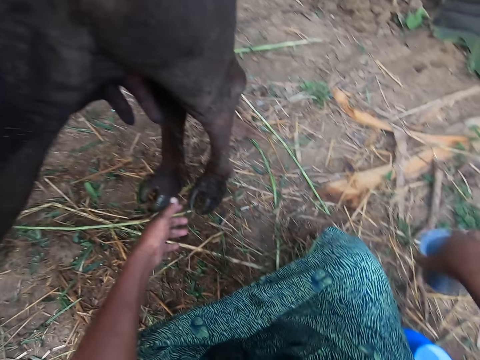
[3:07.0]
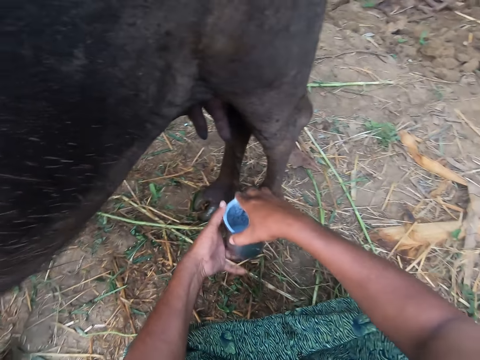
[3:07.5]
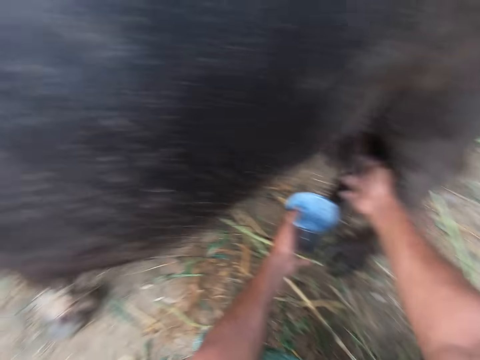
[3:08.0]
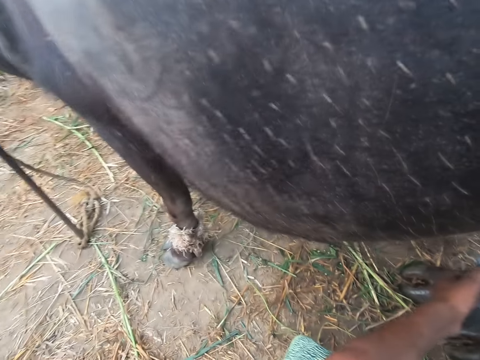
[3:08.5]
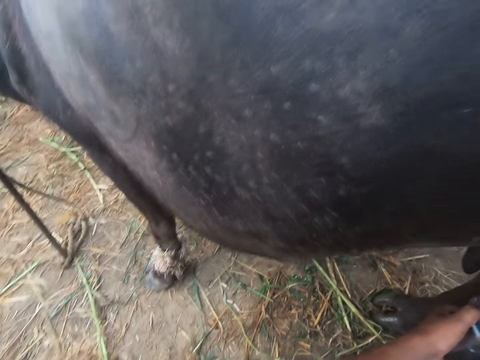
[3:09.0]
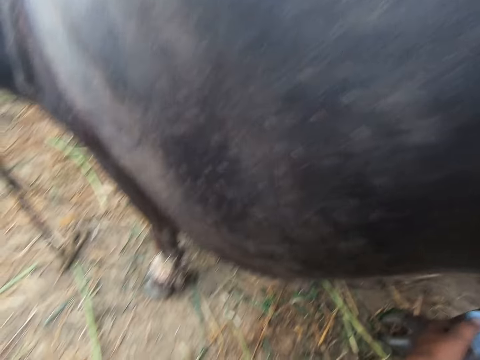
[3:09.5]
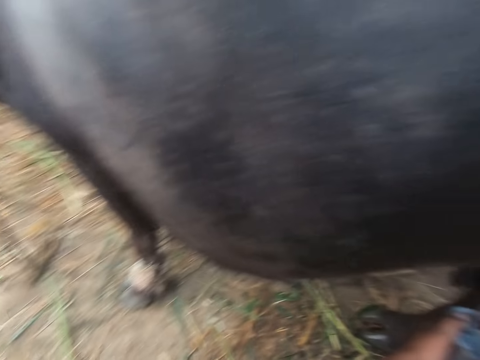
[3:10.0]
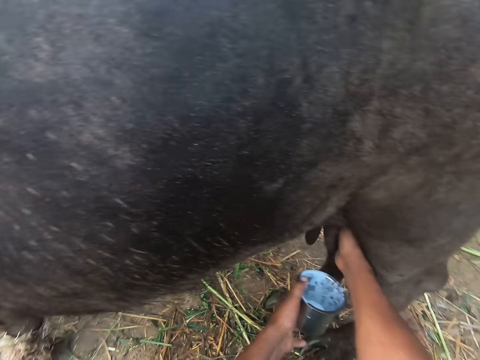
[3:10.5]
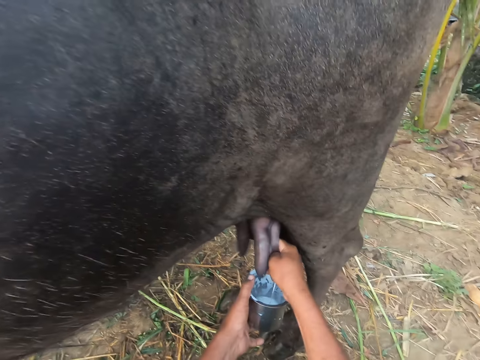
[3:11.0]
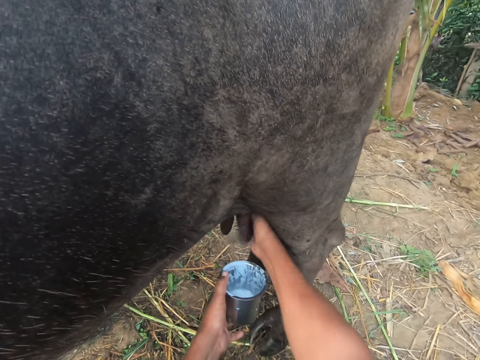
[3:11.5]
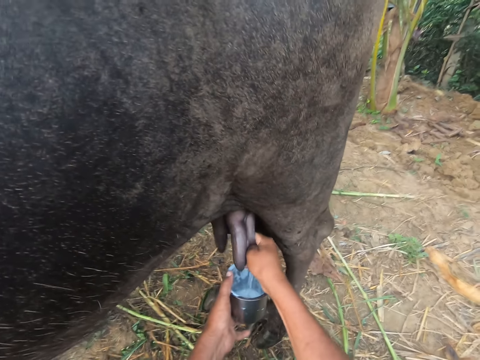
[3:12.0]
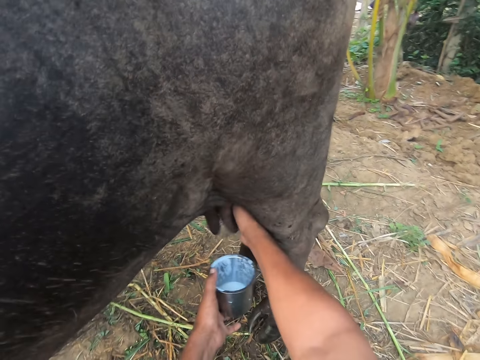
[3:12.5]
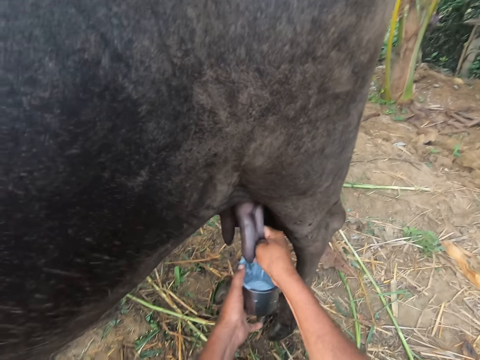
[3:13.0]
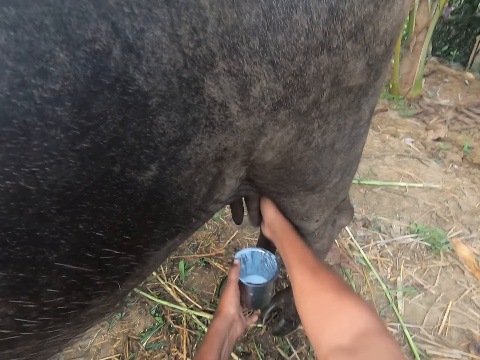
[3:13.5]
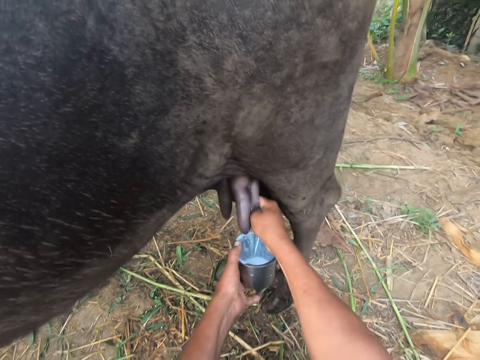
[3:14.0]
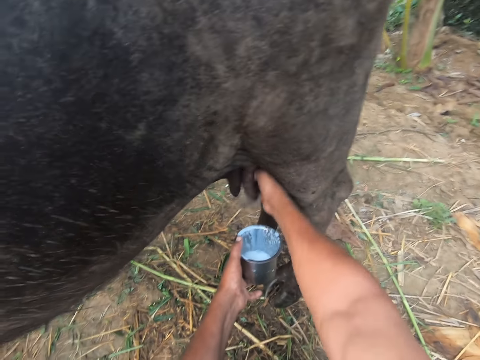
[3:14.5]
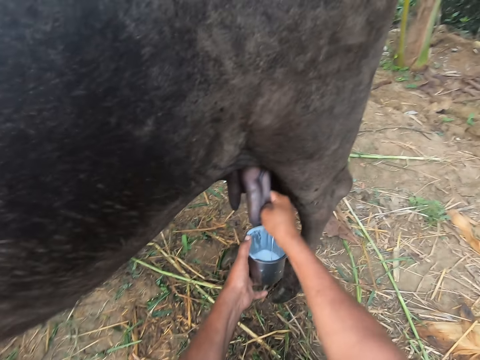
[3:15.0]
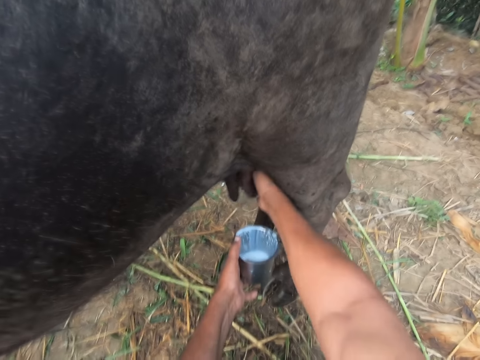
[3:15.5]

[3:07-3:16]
The camera wearer switches the bowl from his right hand to his left hand. He holds the container with the other hand. He looks at the cow briefly. He continues to milk the cow with his right hand. He looks on the other side. He turns to the bowl.

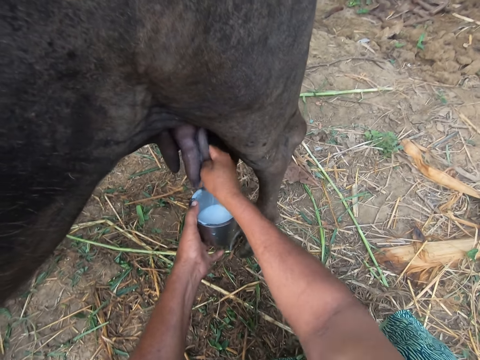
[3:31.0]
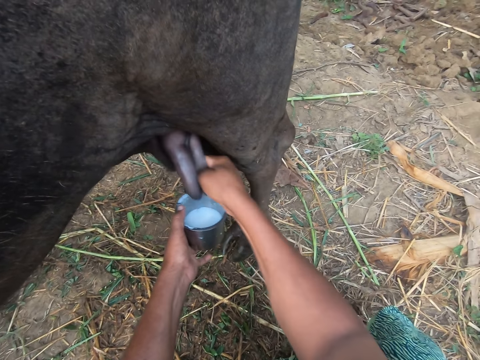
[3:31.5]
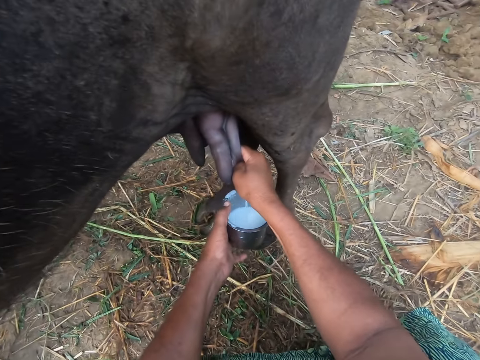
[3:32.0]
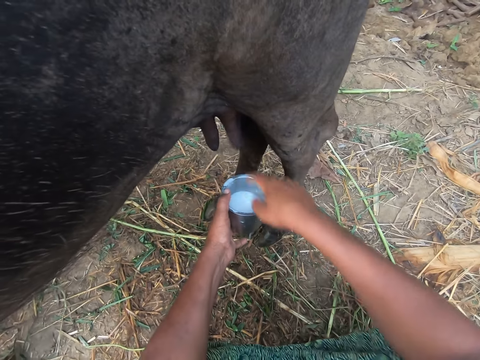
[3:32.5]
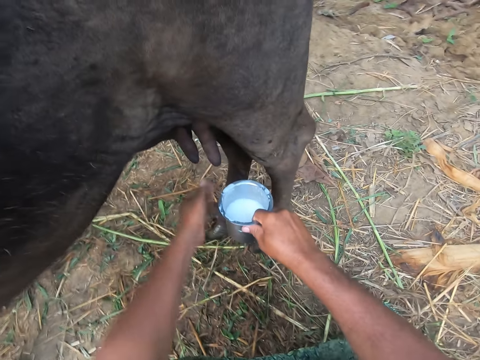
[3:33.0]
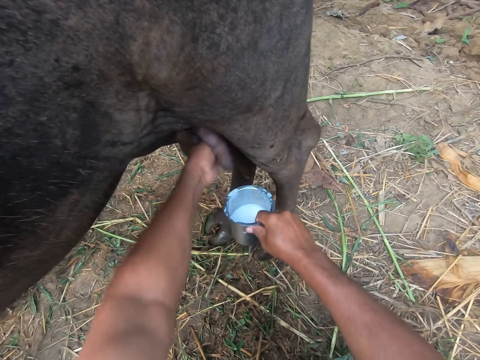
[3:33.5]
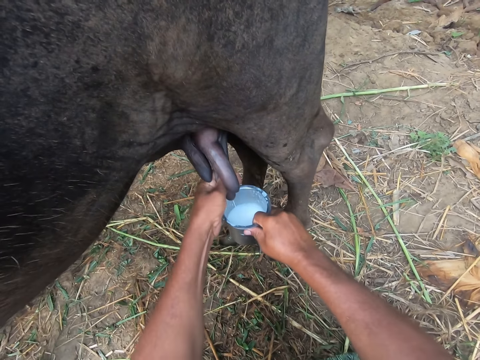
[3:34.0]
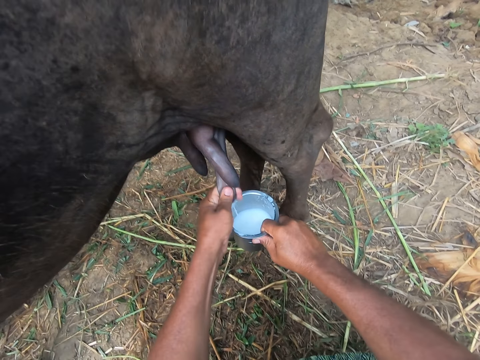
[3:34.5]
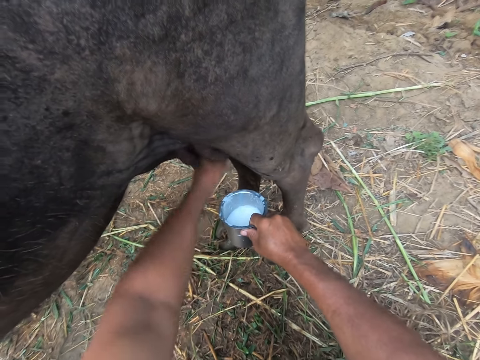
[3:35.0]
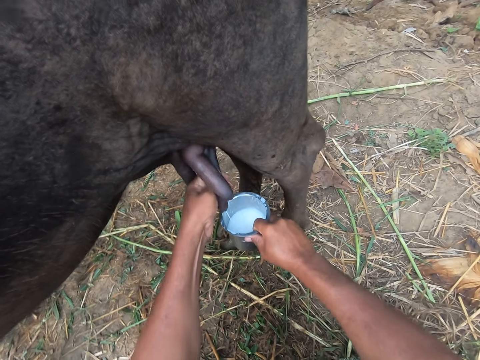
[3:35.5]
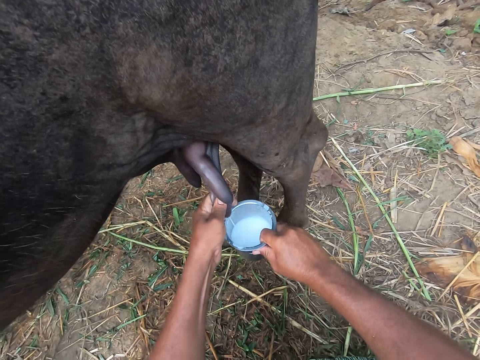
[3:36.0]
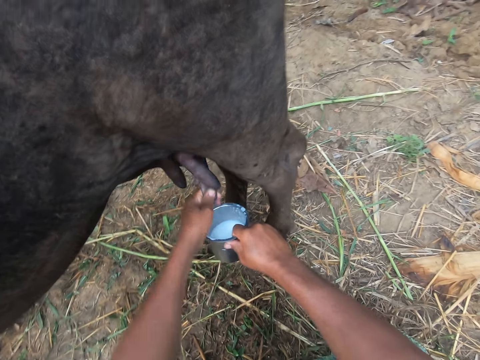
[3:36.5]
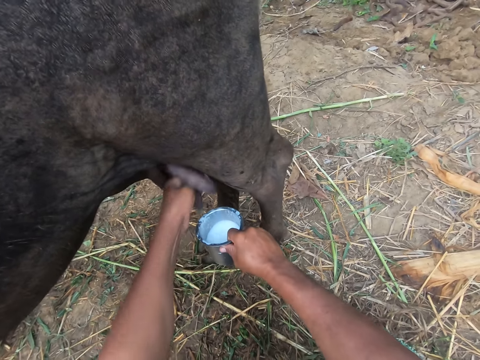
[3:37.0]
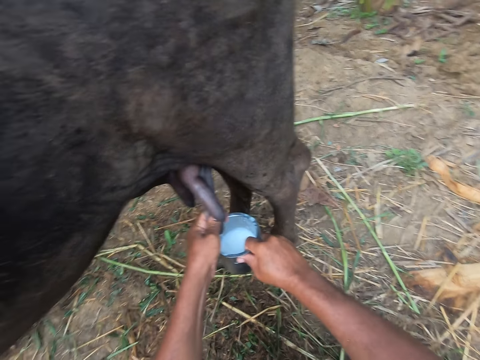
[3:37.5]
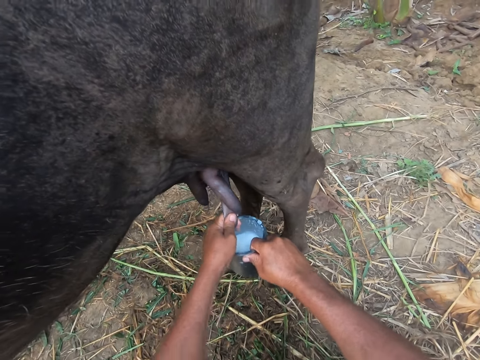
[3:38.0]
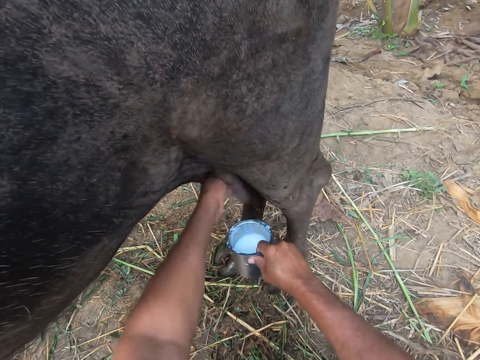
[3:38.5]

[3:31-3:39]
The camera wearer switches the bowl from his left hand to his right hand. He holds the container with the other hand. He continues to milk the cow with his left hand.

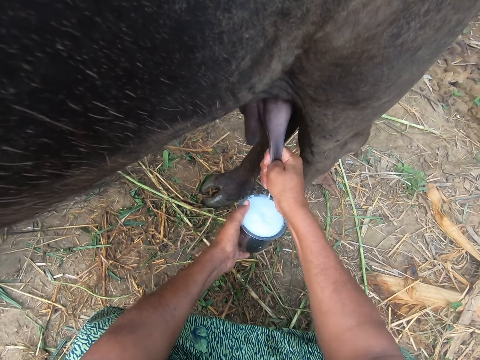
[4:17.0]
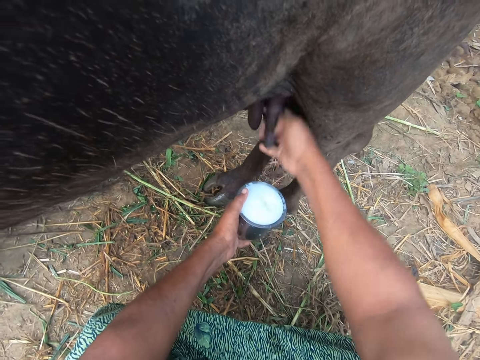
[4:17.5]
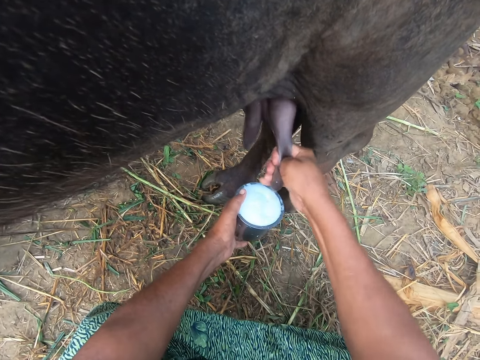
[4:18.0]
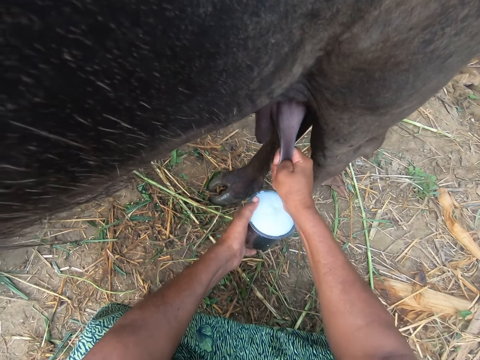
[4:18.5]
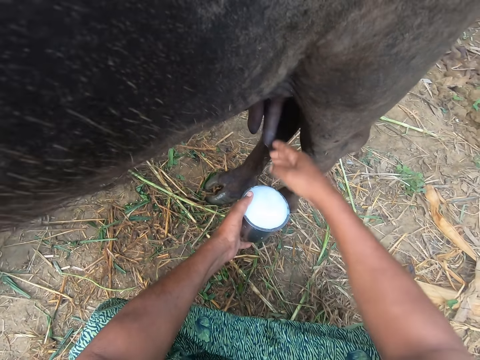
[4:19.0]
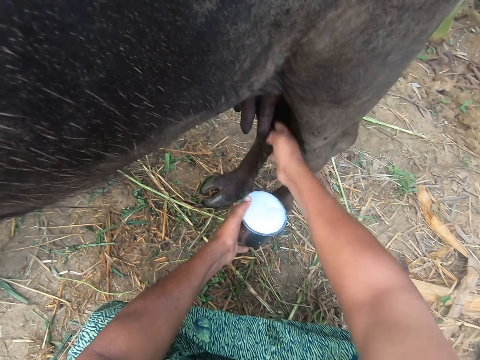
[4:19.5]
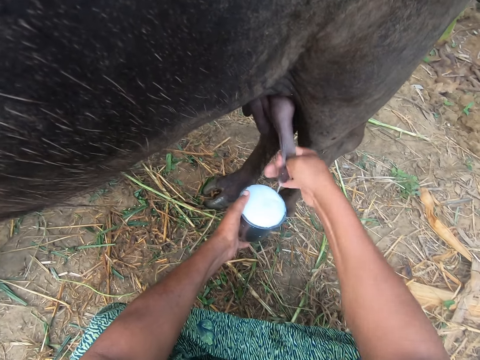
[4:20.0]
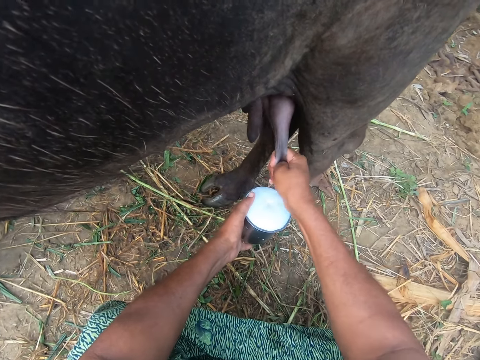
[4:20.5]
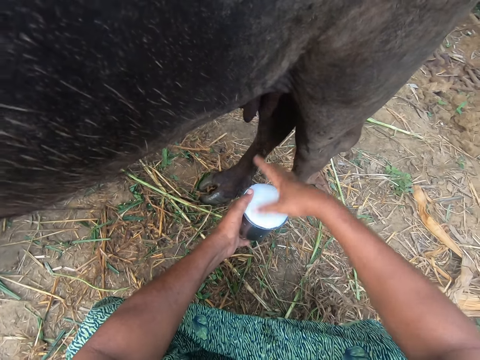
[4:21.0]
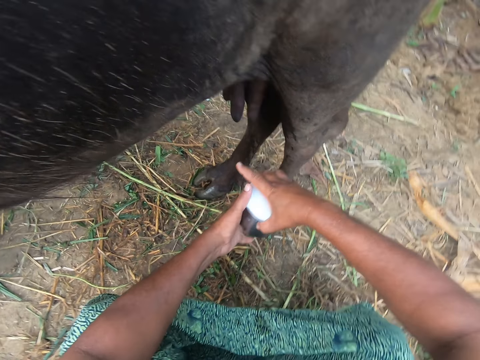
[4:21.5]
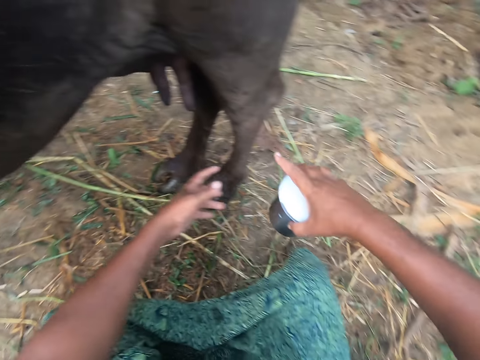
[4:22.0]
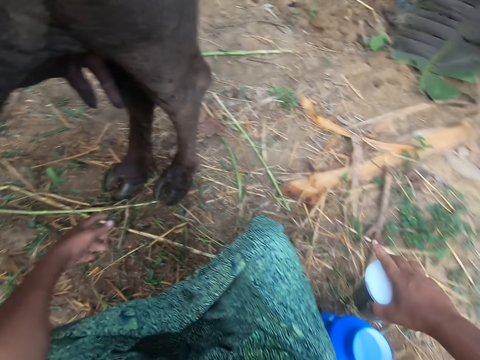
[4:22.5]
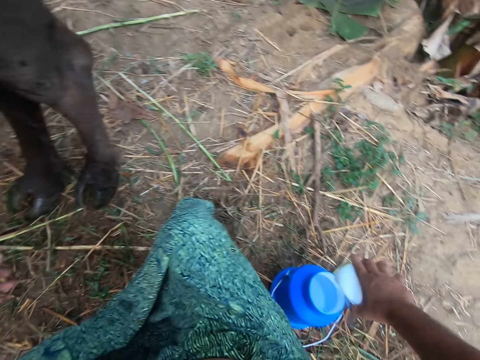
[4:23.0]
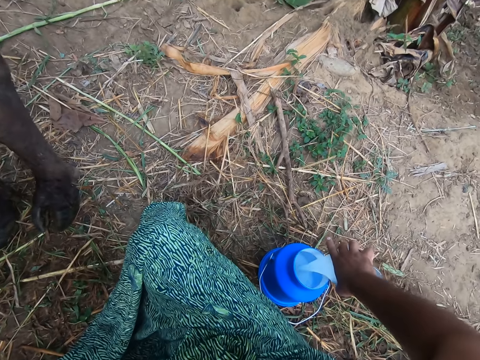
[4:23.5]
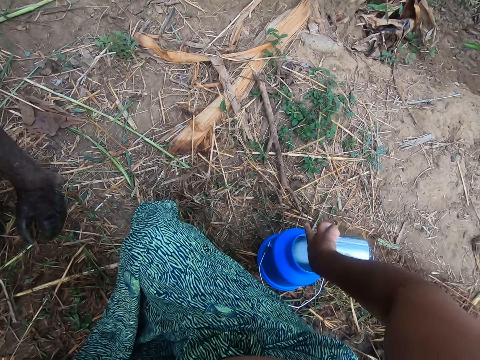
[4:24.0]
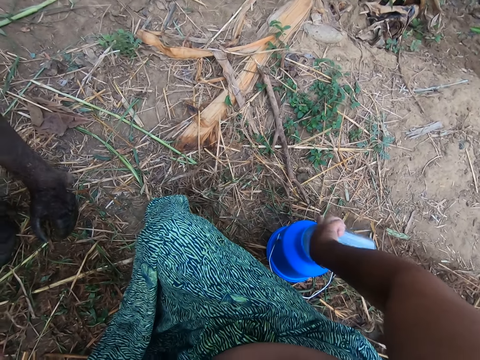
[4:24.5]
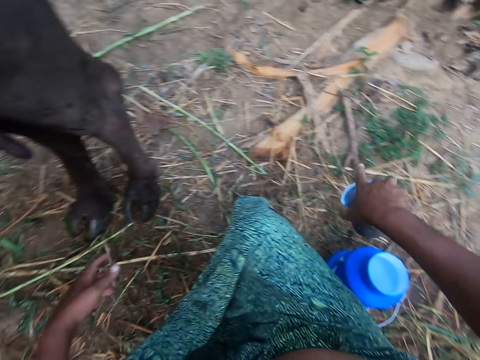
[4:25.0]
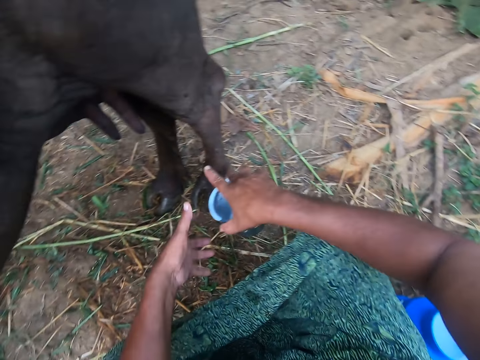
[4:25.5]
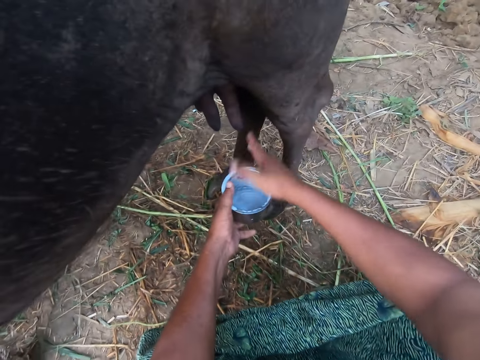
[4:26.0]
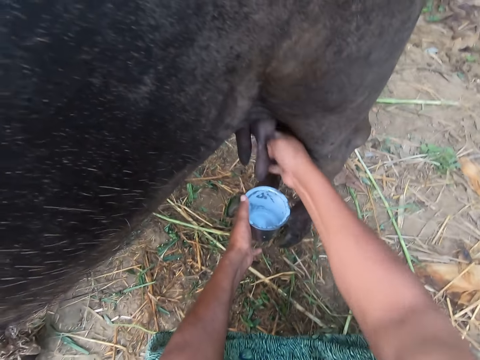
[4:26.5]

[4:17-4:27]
The camera wearer attempts to switch the bowl from his left hand to his right hand. He dips his finger in the container. He continues to milk the cow with his right hand. He switches the bowl from his left hand to his right hand. He holds the container with the other hand. He pours the milk into the blue jug on his right side. He switches the bowl from his right hand to his left hand. He holds the container with the other hand. He continues to milk the cow with his right hand.
